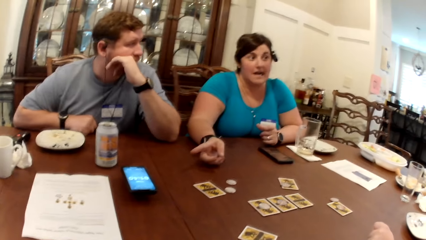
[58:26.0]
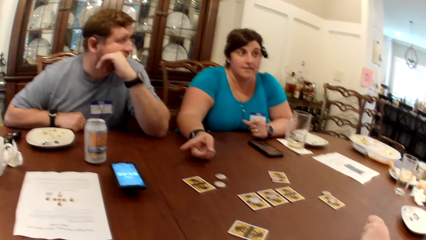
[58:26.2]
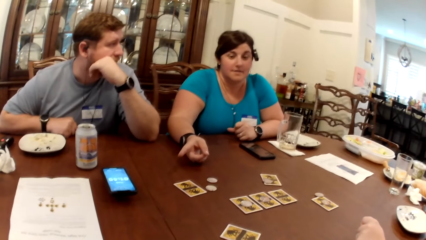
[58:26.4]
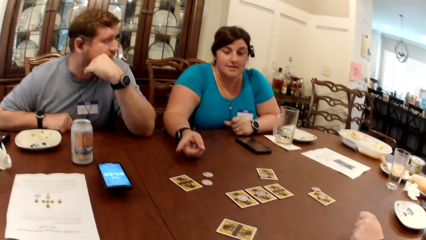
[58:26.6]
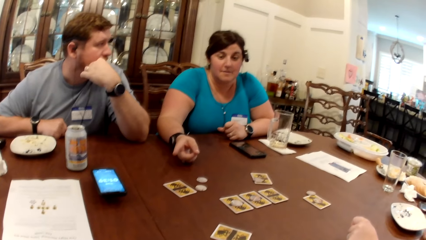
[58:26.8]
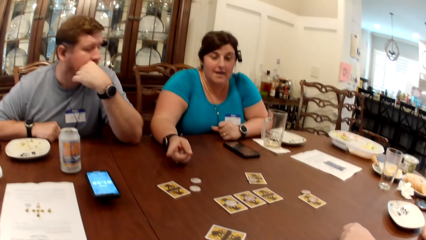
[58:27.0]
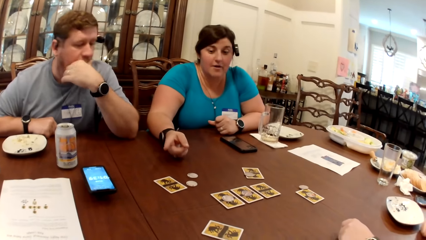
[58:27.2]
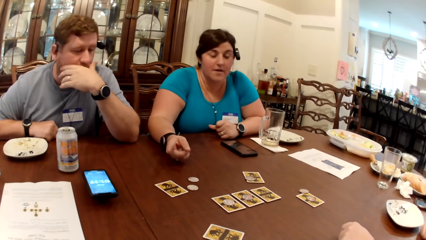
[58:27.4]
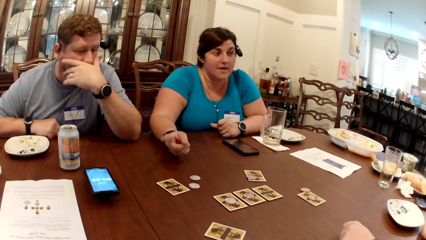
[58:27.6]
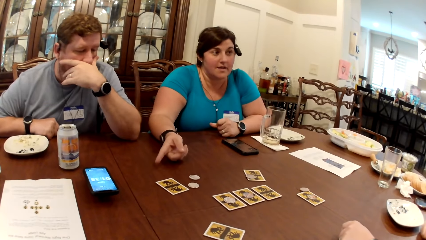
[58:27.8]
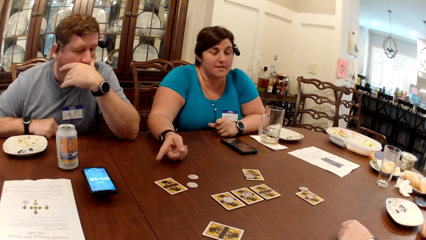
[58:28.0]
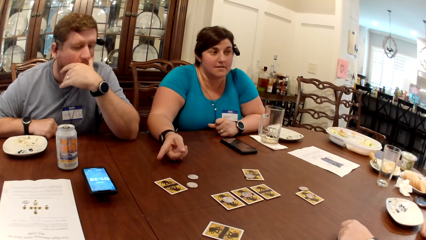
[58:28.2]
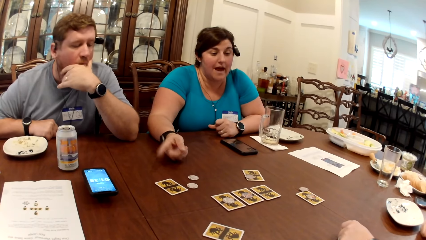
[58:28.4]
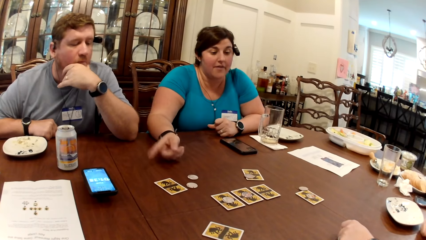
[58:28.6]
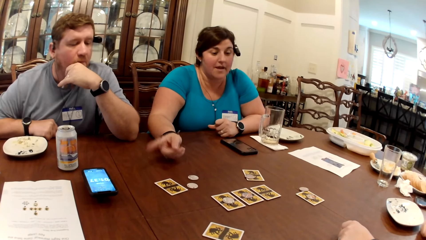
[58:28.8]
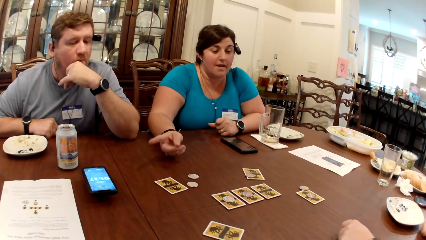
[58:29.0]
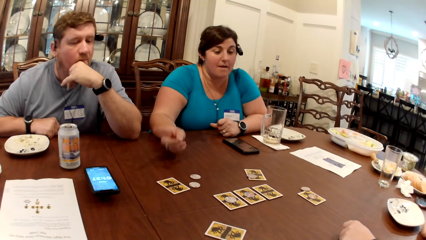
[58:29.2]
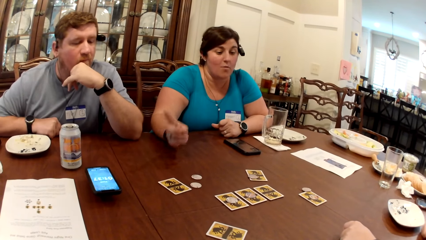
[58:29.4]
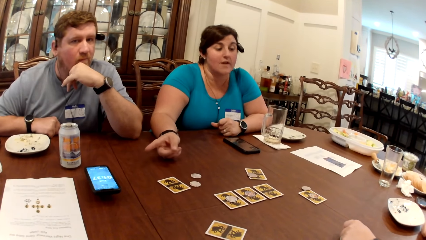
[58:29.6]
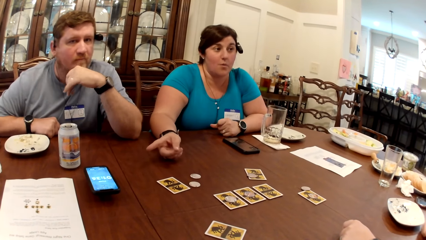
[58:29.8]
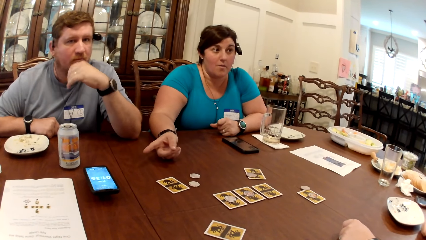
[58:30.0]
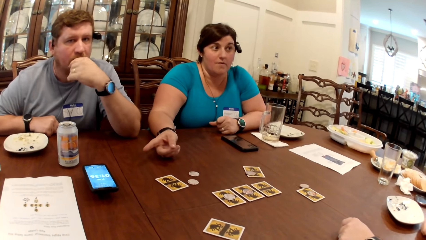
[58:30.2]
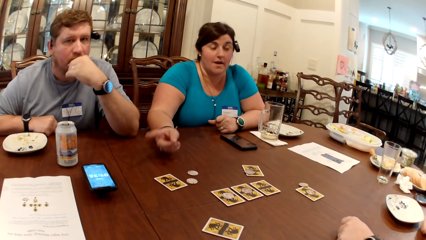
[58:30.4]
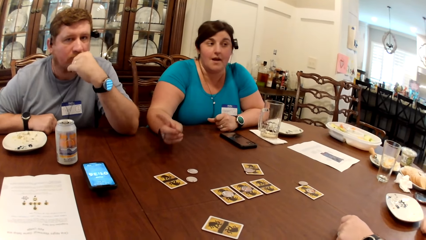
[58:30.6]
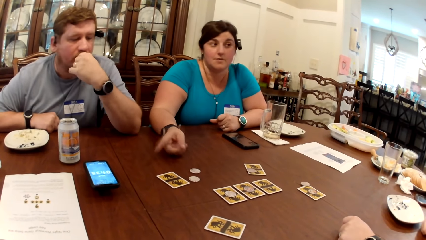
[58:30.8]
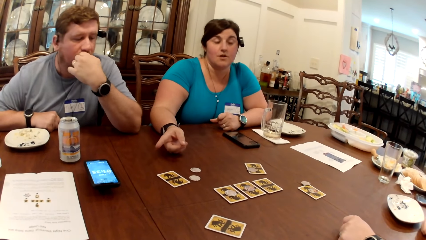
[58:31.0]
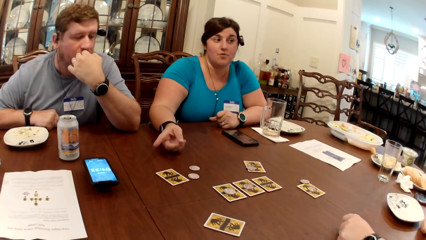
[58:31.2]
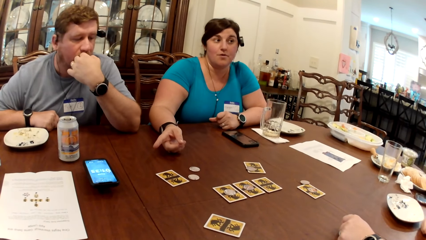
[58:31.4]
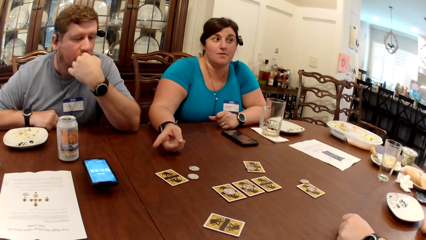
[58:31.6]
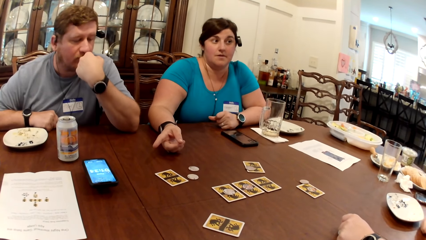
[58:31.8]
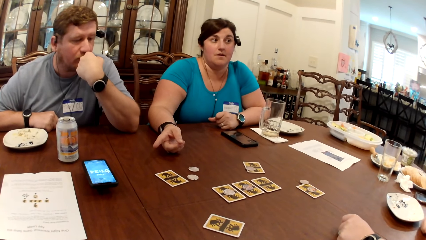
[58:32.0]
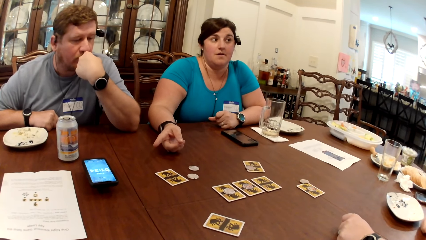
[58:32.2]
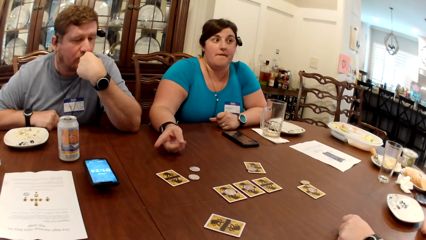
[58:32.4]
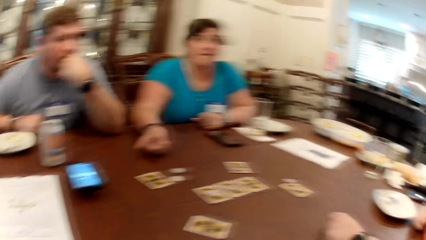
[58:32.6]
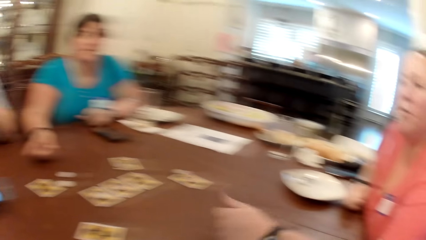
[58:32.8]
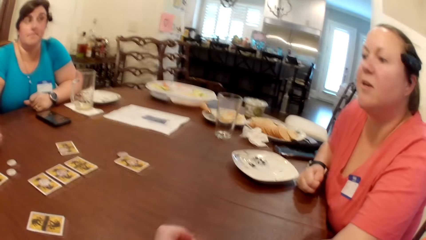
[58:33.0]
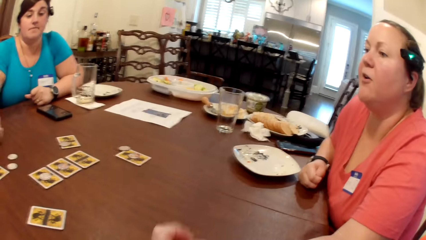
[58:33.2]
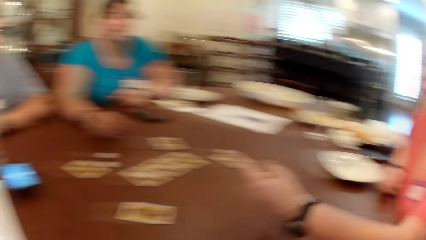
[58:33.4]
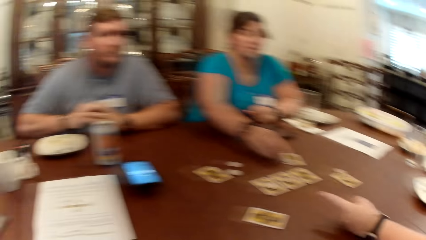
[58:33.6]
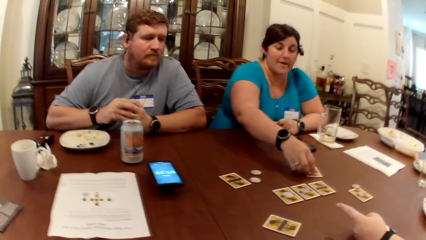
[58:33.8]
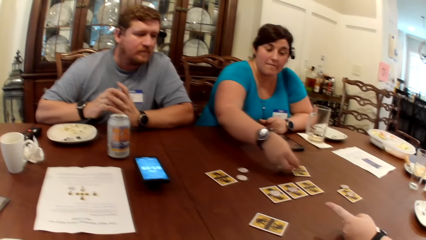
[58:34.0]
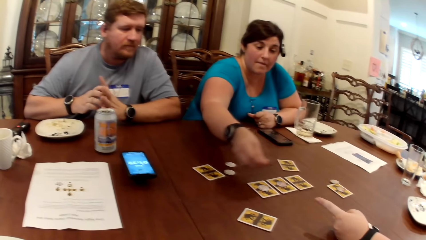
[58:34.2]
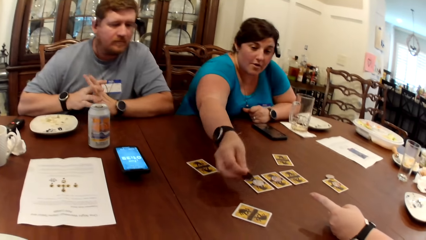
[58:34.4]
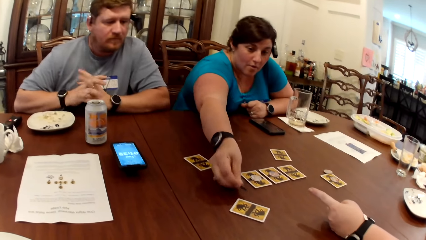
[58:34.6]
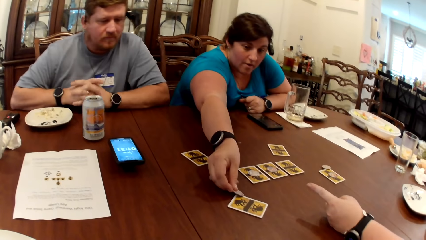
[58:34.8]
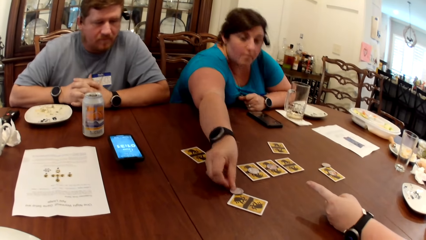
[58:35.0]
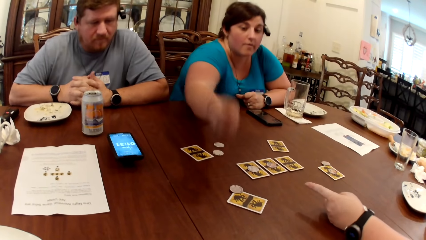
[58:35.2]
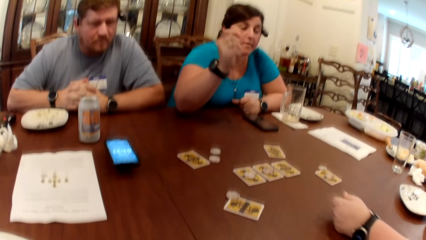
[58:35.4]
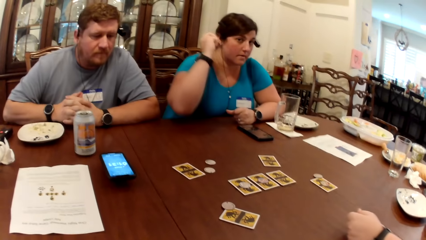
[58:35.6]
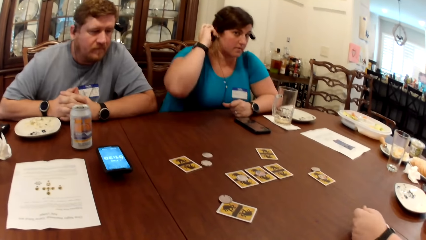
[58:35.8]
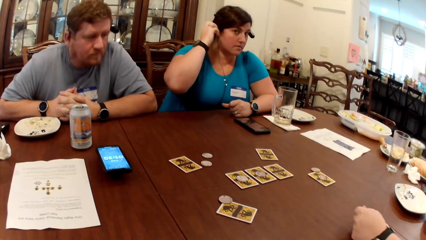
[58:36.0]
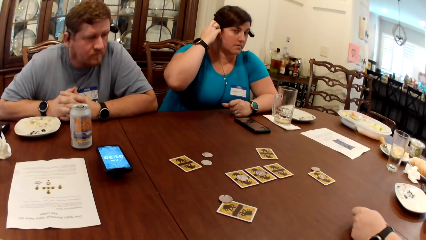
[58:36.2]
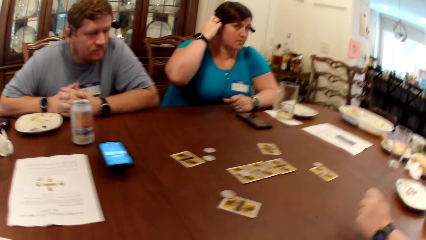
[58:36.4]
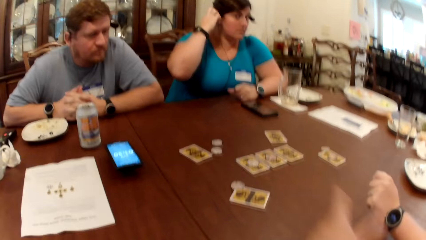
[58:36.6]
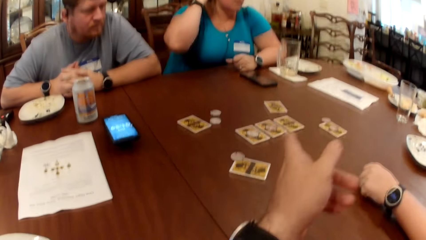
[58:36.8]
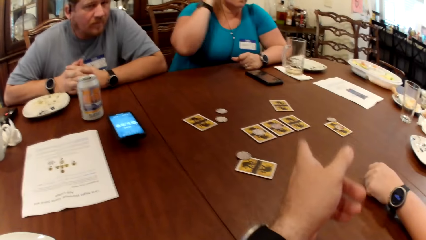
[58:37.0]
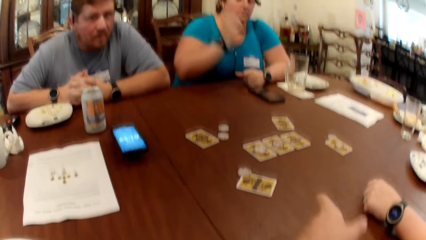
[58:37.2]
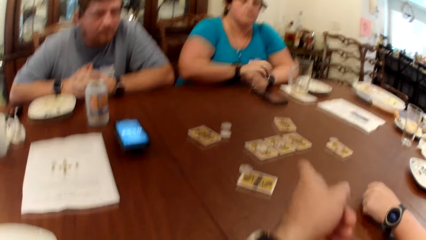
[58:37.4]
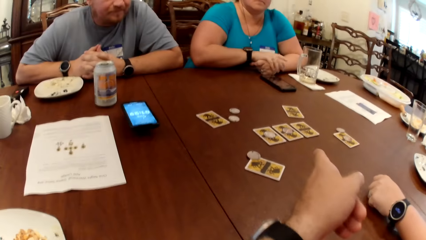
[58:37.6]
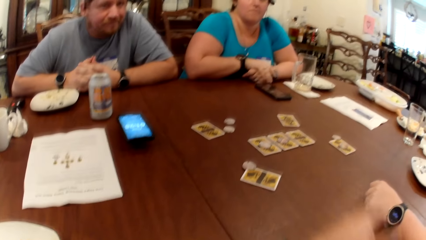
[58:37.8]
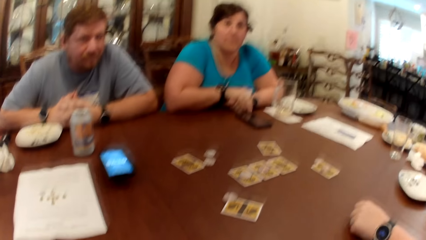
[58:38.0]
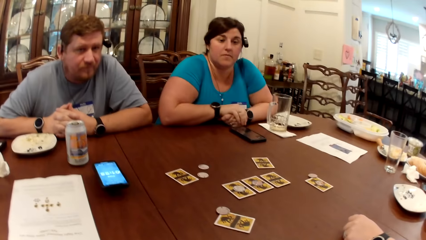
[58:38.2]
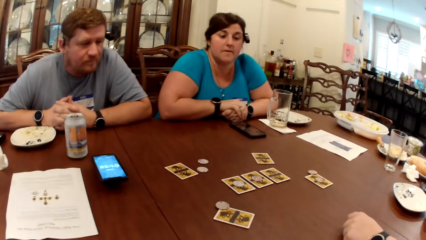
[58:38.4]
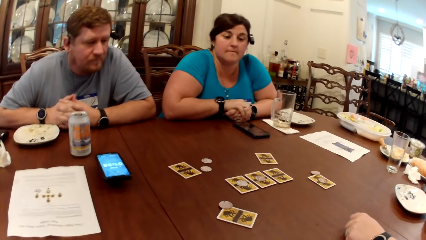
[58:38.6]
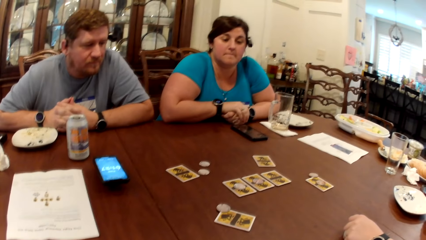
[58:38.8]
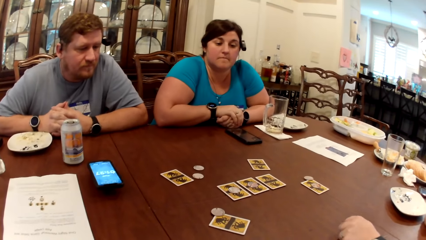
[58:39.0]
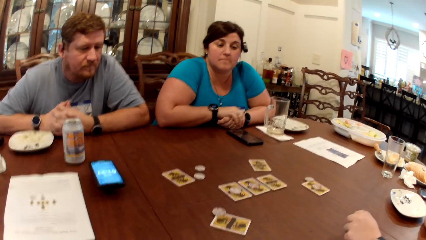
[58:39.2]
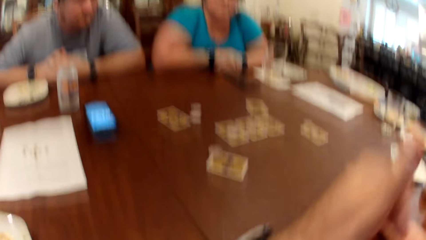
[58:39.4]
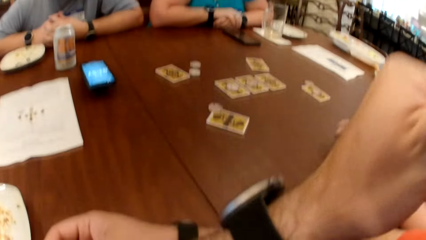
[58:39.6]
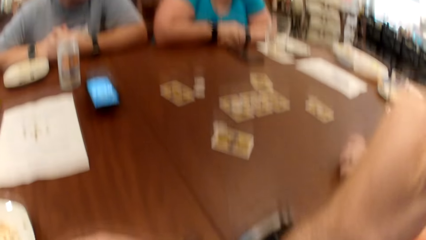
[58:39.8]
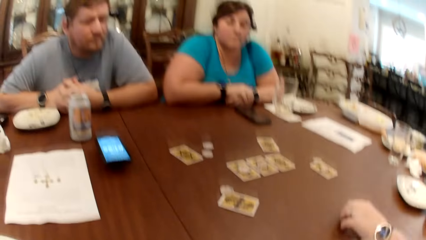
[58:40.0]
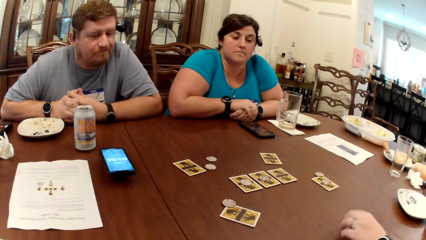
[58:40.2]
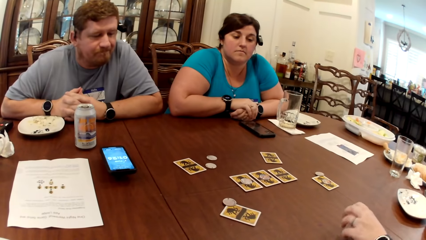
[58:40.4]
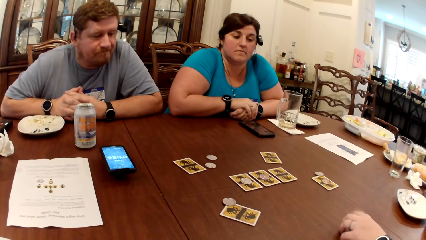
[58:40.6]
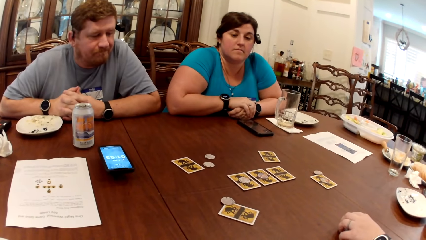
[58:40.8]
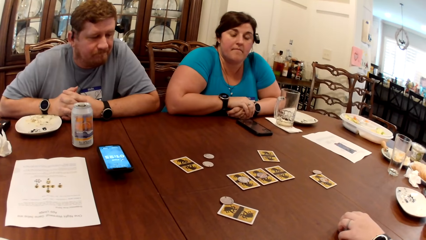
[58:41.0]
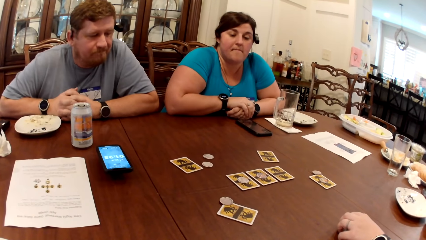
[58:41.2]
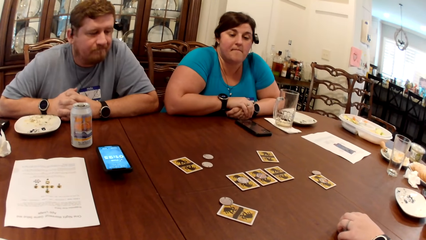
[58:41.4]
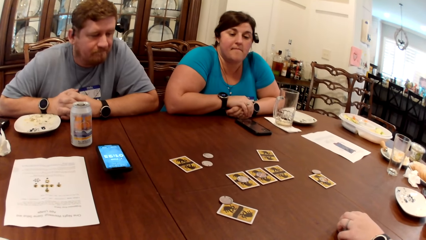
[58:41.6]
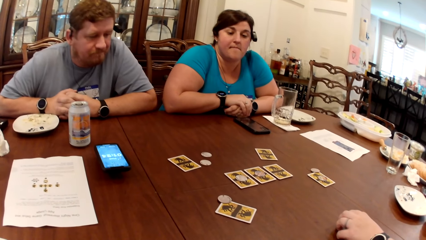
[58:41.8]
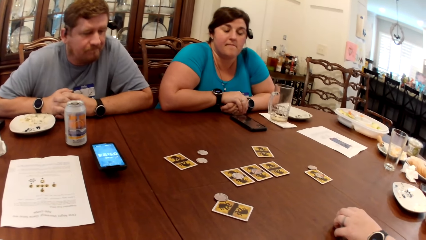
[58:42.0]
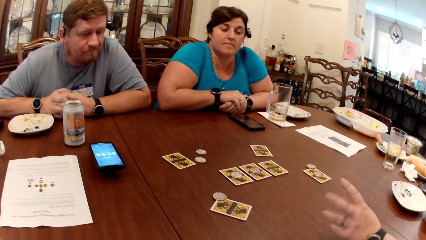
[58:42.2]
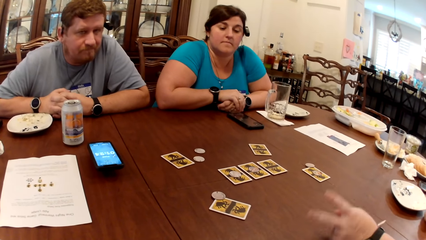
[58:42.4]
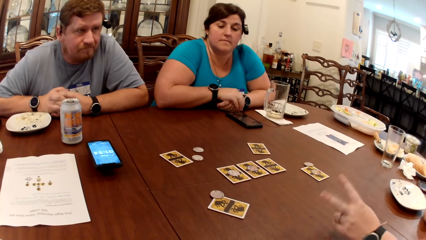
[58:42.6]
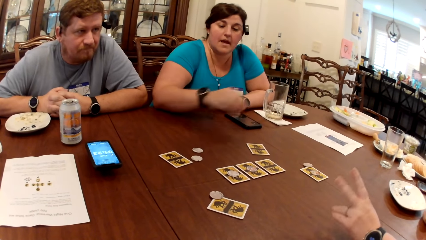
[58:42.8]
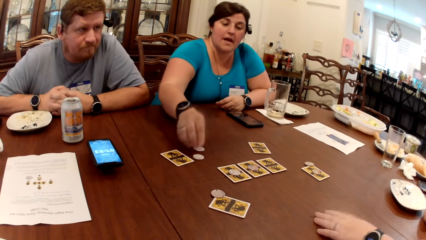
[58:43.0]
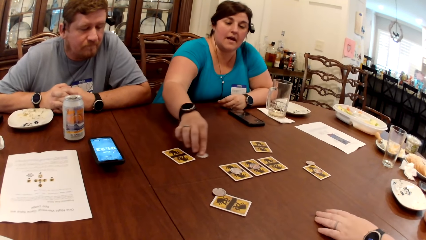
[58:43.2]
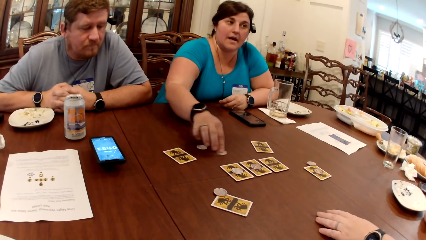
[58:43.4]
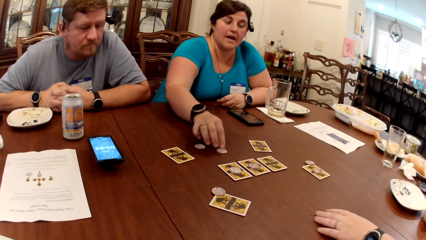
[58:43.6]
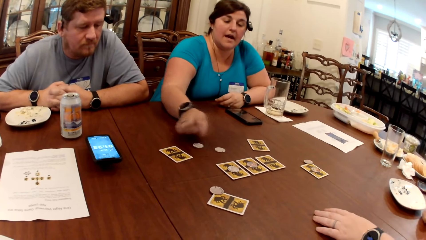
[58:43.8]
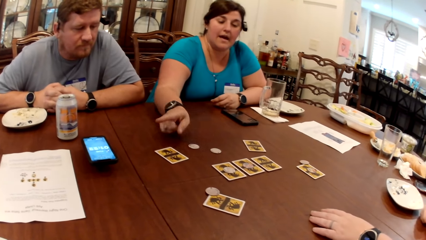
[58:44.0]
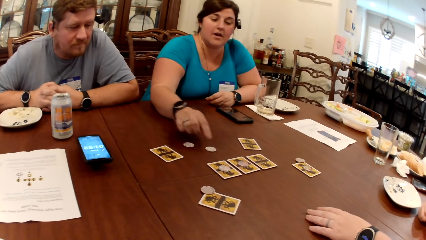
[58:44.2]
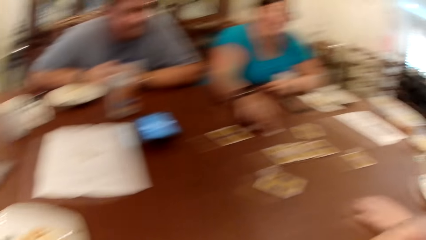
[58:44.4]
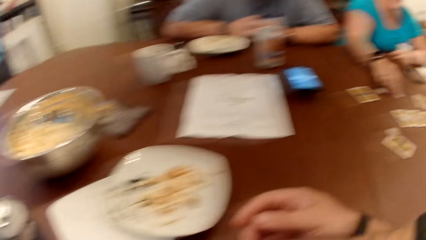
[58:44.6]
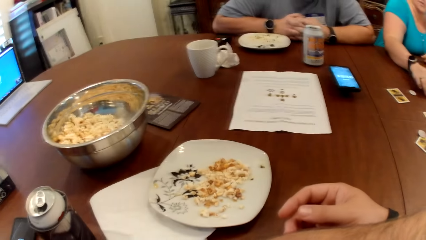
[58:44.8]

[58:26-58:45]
A woman moves a coin on the table with her right hand. The woman puts something on top of the card. The woman touches her hair with her right hand. The camera wearer looks around. They converse. They look around. Another woman converses. The first woman moves coins on the table with her right hand and plays cards on top of the table.
